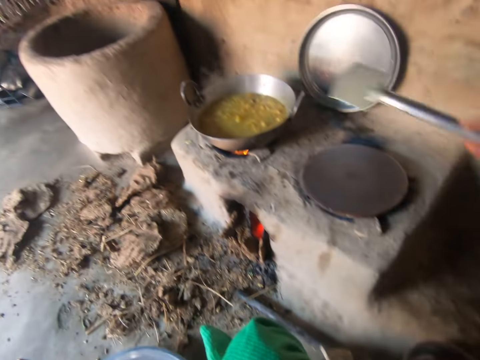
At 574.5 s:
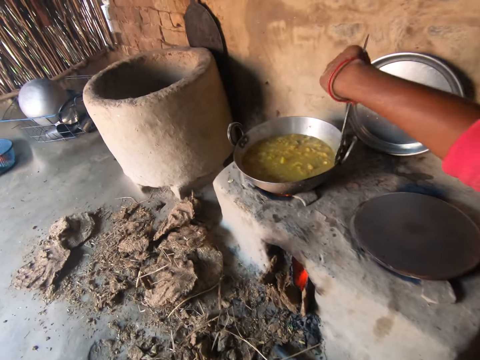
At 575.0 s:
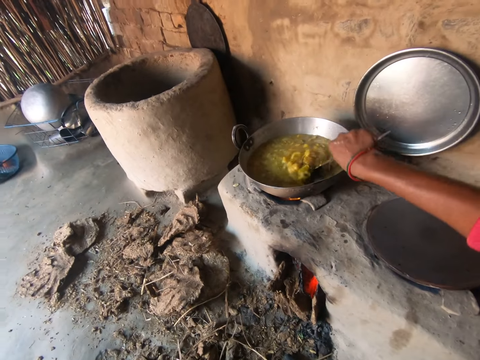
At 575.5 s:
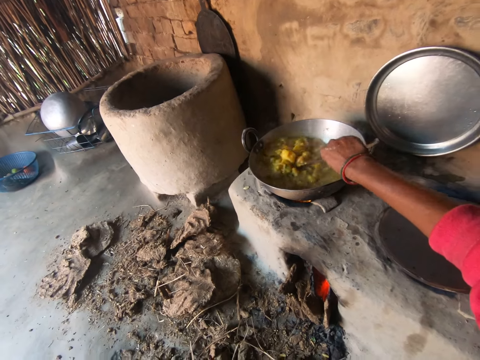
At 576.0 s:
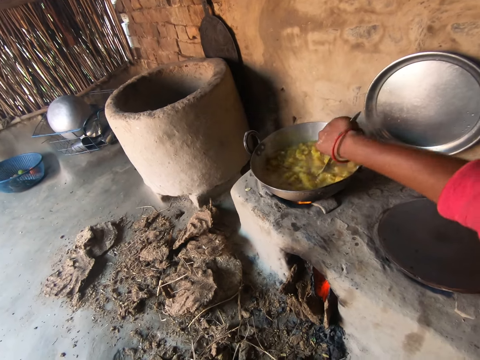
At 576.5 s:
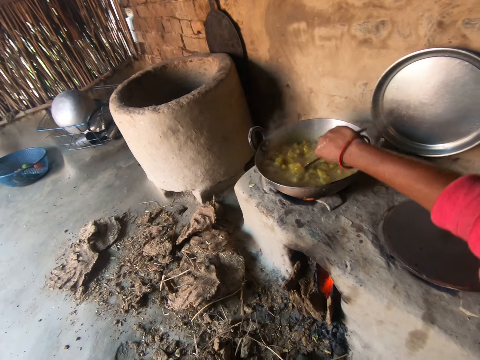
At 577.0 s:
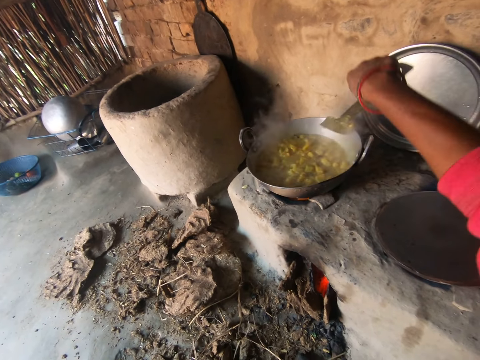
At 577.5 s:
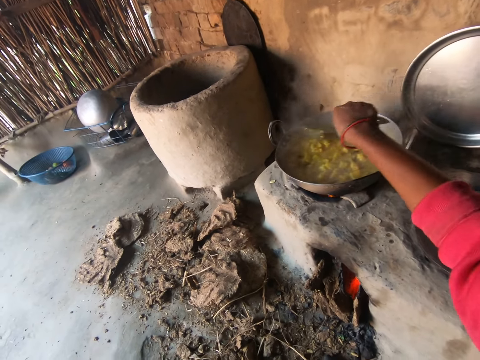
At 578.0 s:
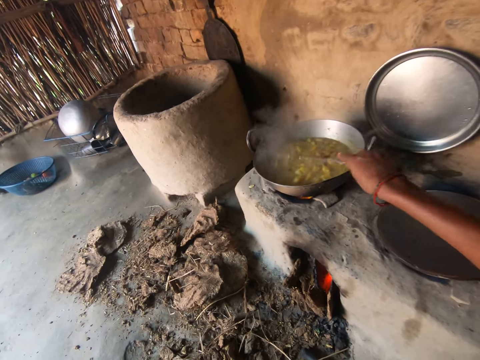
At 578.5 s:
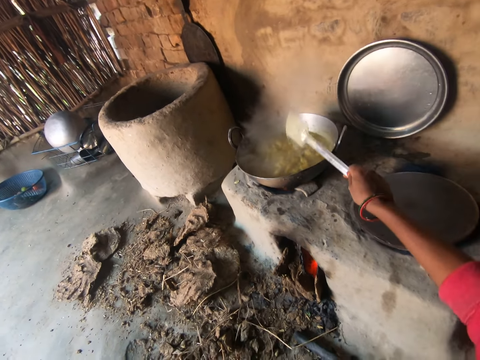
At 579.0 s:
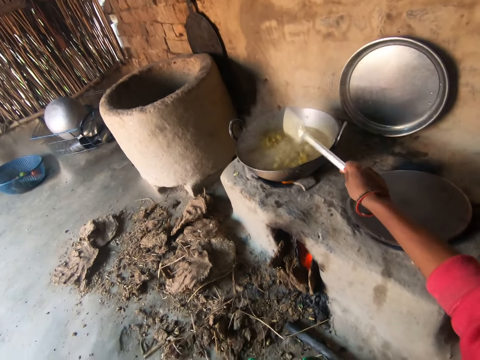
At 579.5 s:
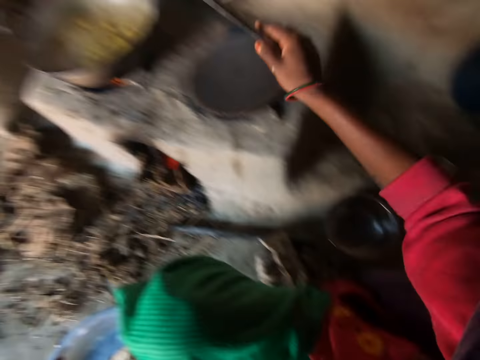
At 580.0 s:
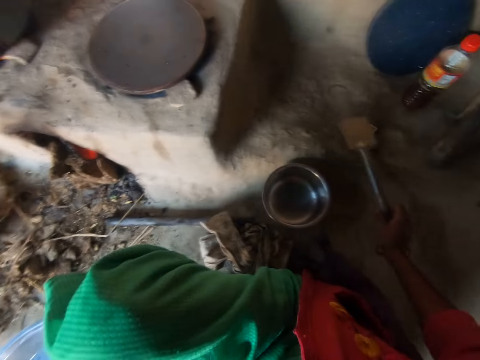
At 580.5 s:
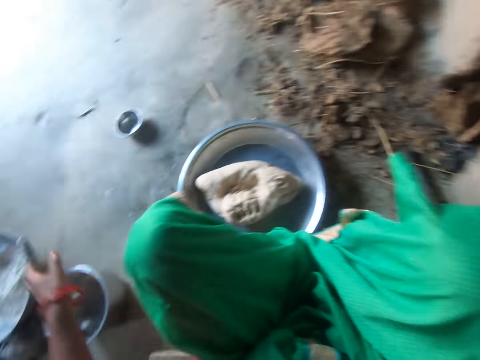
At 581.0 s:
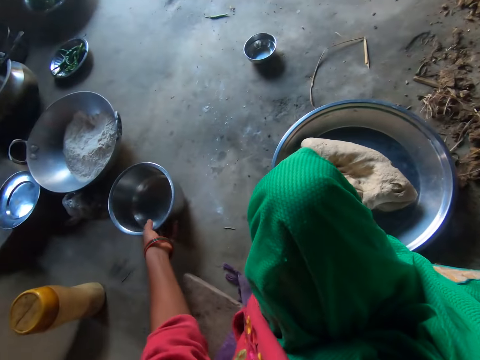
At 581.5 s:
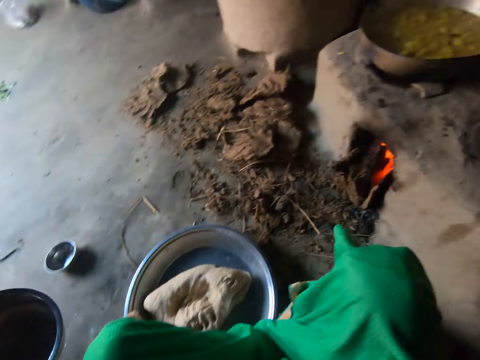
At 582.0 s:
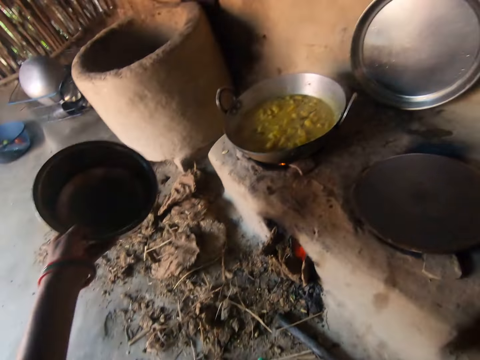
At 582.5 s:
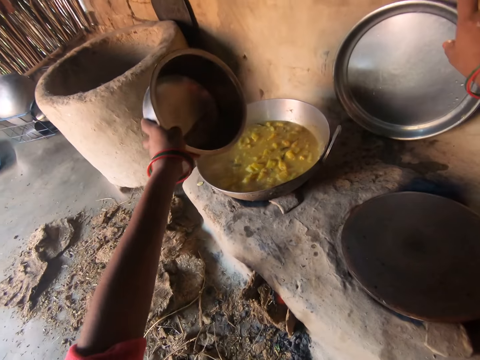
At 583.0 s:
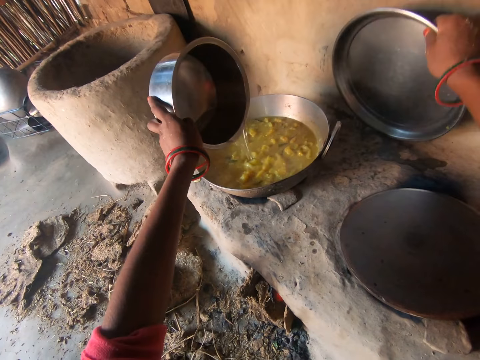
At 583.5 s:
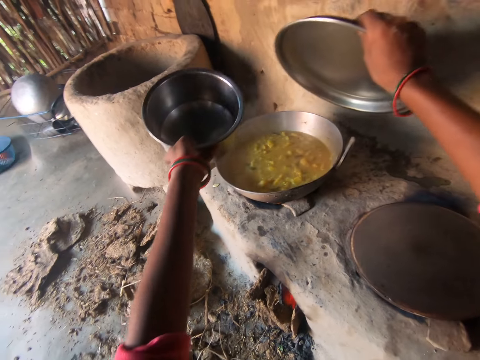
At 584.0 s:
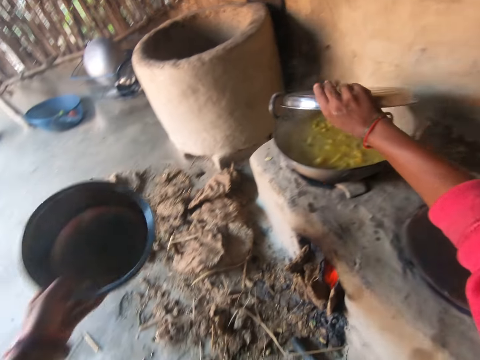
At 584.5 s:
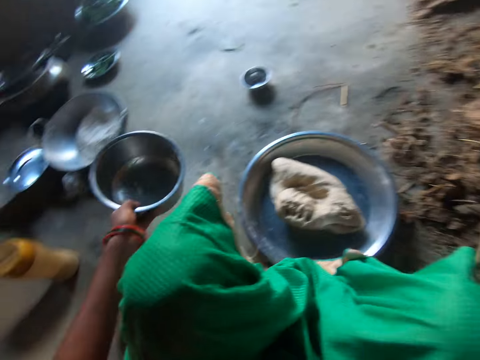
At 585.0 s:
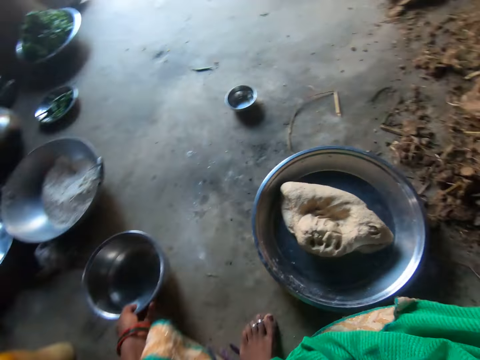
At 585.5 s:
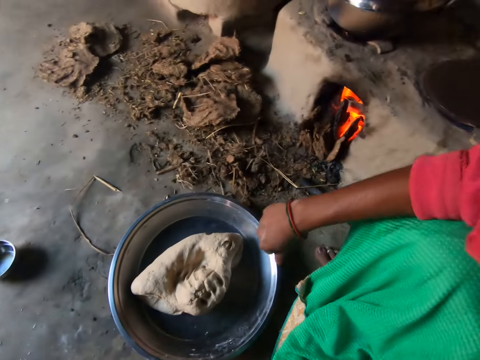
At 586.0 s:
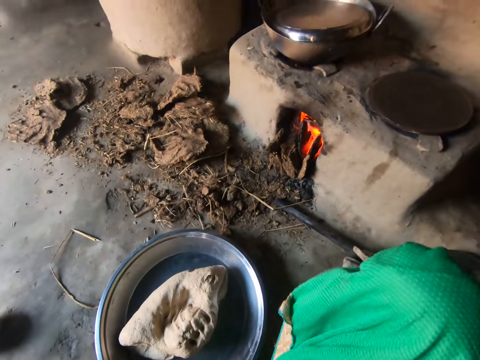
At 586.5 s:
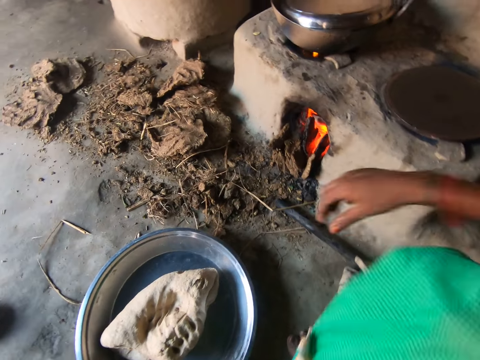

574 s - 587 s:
The camera wearer picks up a spatula. She stirs the food in the pot with the spatula. She hits the spatula on a pan. She puts the spatula on the floor. She carries the bowl on the floor with her left hand. She pours water from the bowl into the pot. She grabs the pot cover on the wall with her right hand. She covers the pot with the cover. She drops the bowl of water on the floor.

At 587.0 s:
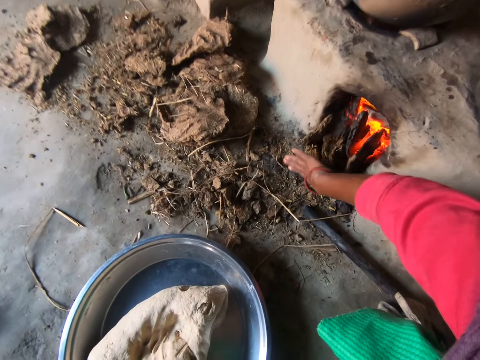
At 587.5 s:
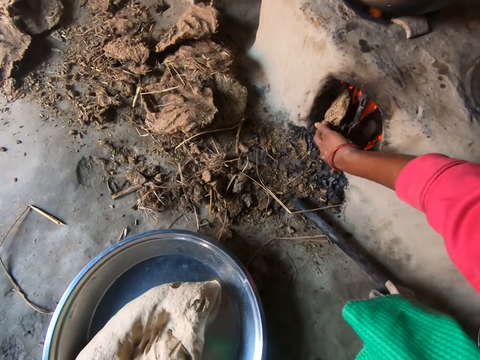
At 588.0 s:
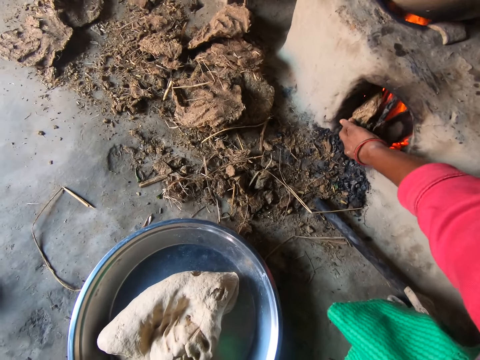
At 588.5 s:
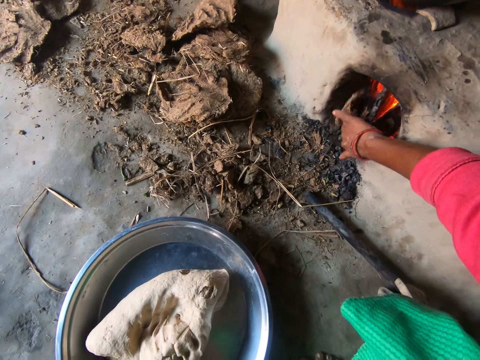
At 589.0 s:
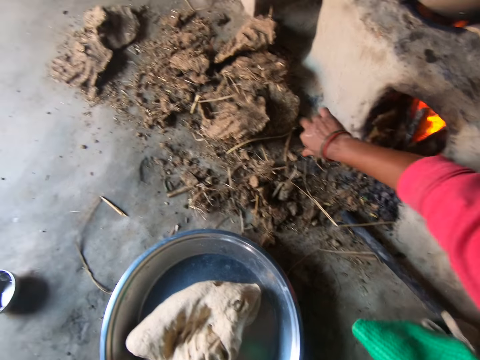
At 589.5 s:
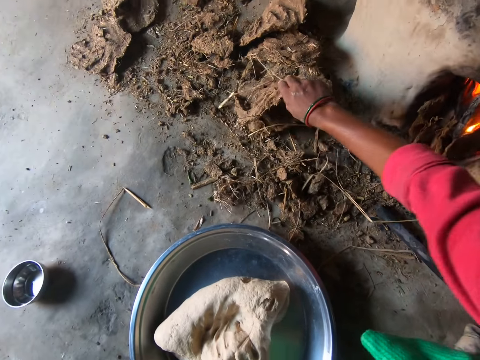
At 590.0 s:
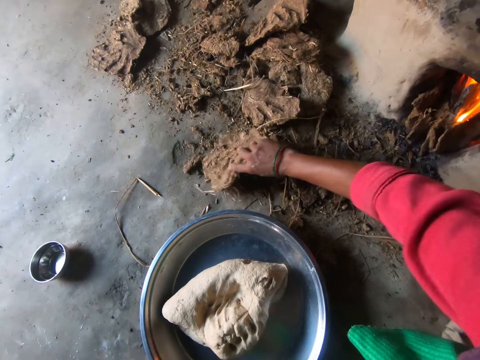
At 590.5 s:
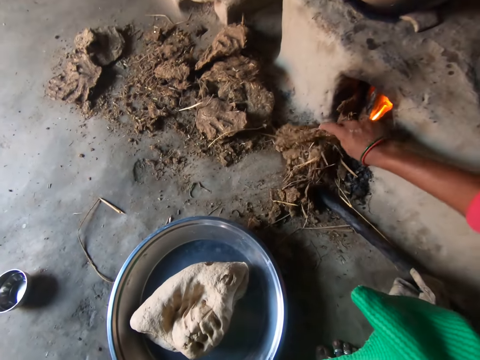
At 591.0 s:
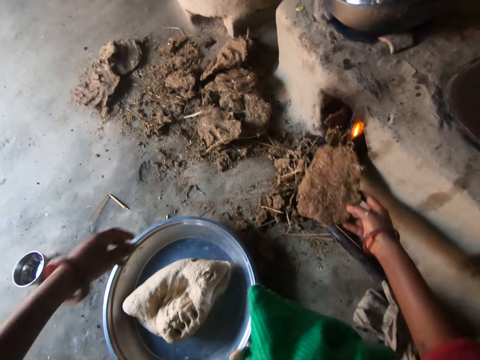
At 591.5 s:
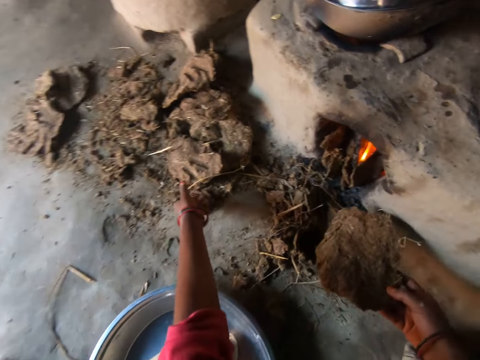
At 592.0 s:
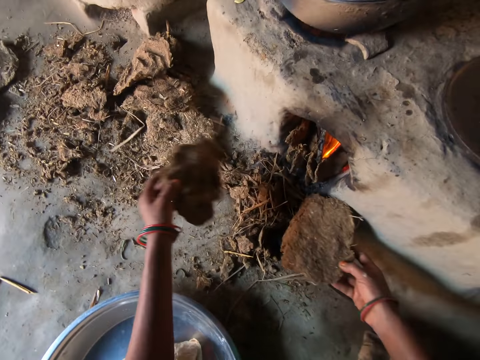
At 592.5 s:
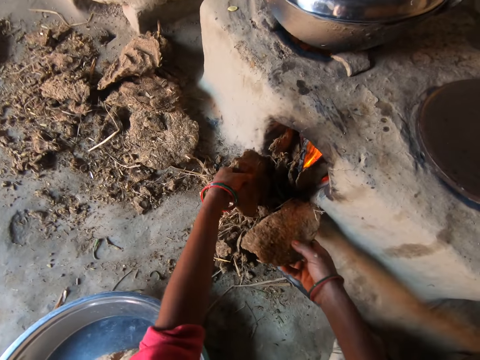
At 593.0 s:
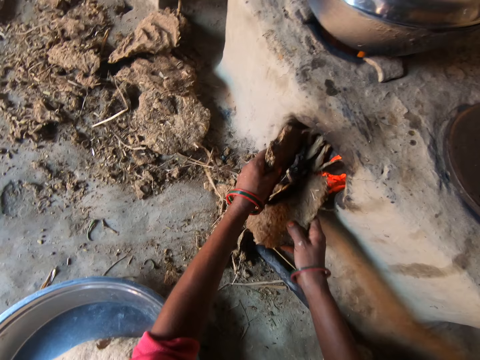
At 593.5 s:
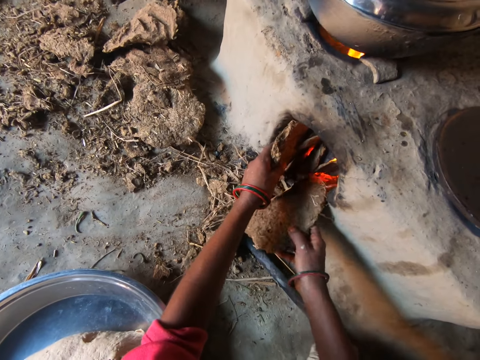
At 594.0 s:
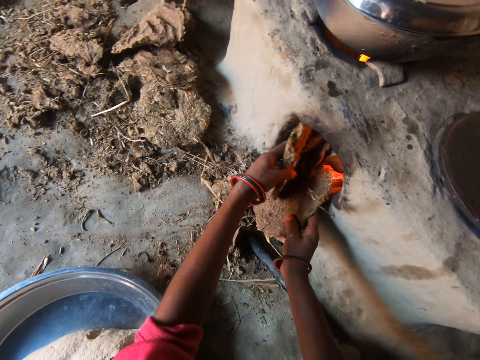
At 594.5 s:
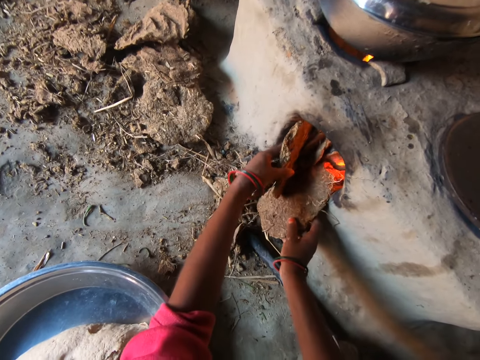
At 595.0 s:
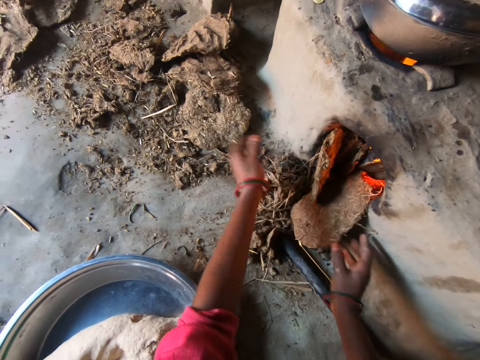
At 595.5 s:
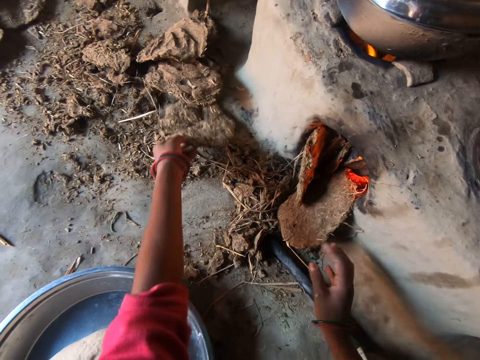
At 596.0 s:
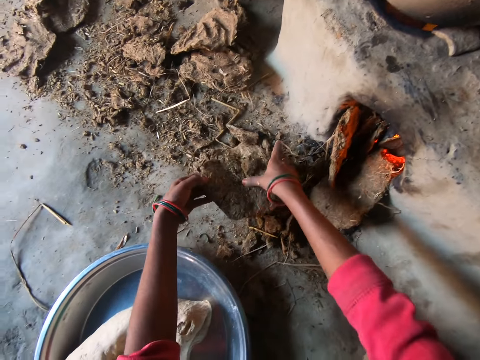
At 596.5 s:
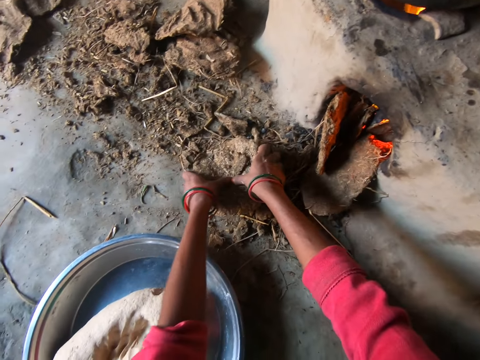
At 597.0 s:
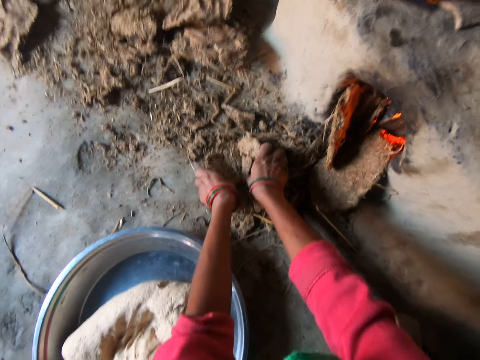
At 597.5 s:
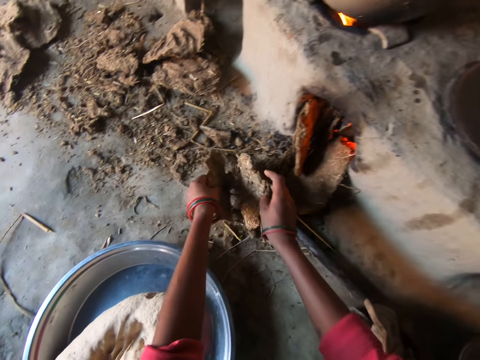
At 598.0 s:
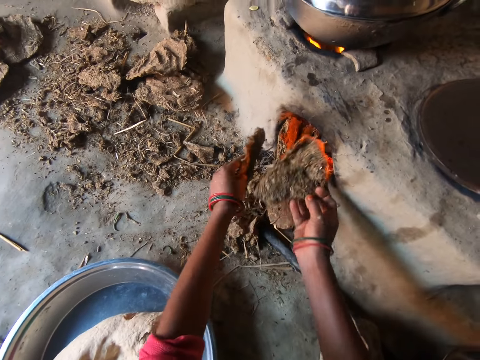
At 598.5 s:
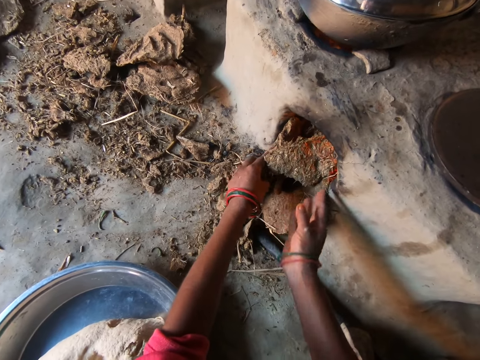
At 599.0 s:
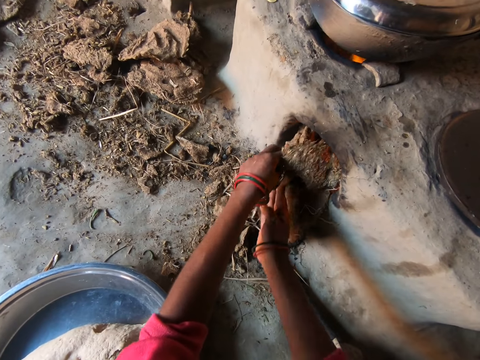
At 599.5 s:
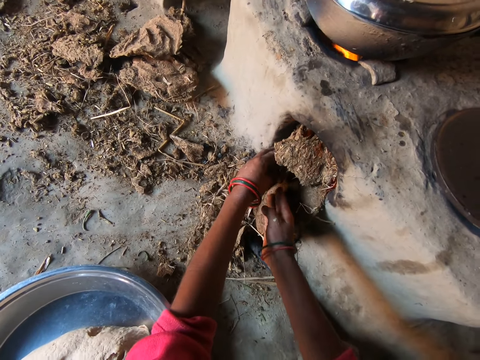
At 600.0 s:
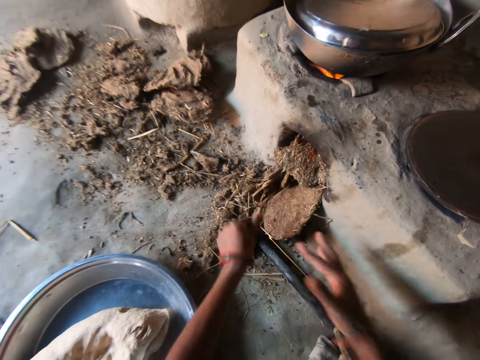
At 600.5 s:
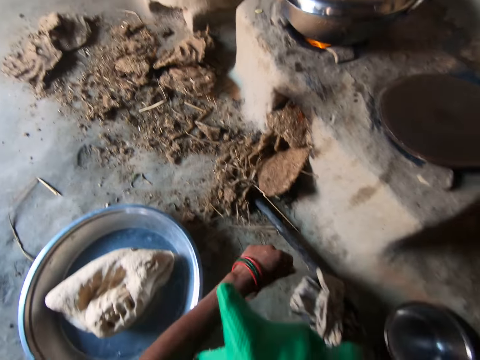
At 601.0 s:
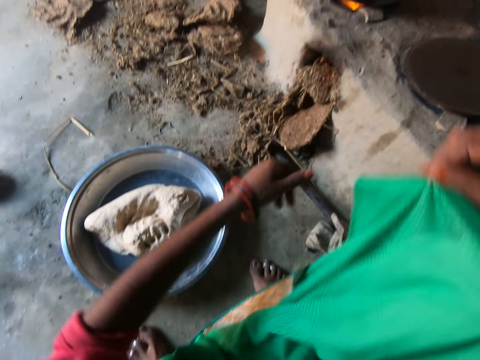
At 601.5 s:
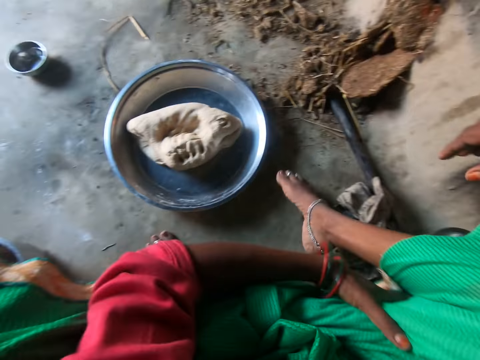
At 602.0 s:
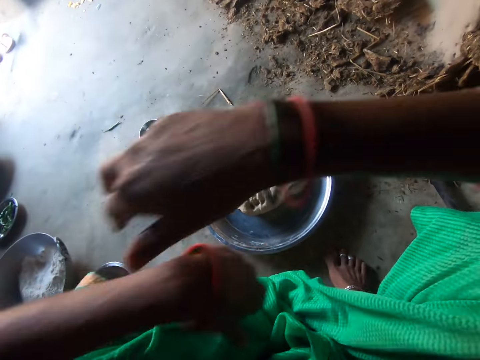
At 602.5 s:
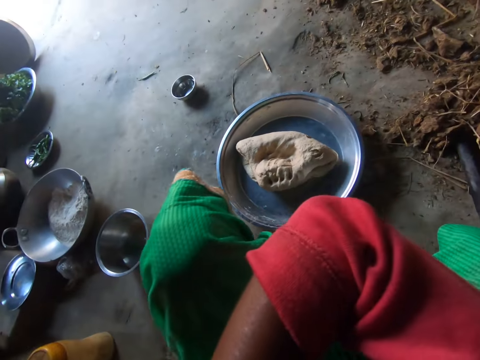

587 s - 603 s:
The camera wearer adjusts the firewood under the stove with her right hand. She grabs firewood on the floor with her right hand. She sweeps the piece of wood on the floor under the stove. She grabs a second firewood with her left hand. She puts the firewood in both hands under the stove. She carries a firewood with her left hand. She breaks the firewood into two. She puts the firewood into the stove. She wipes her hand on a cloth.
